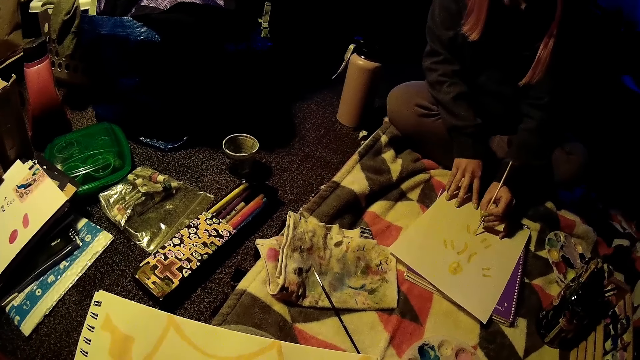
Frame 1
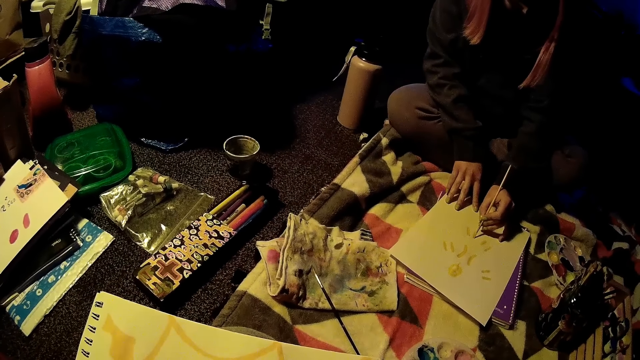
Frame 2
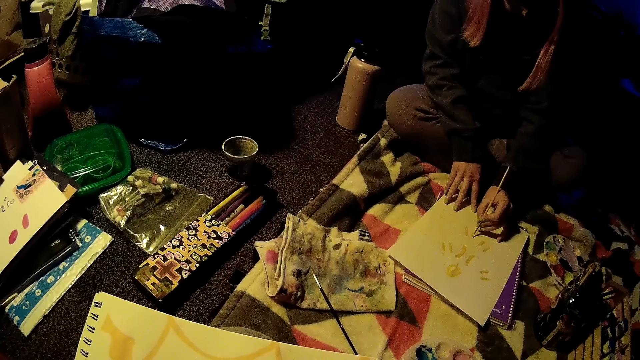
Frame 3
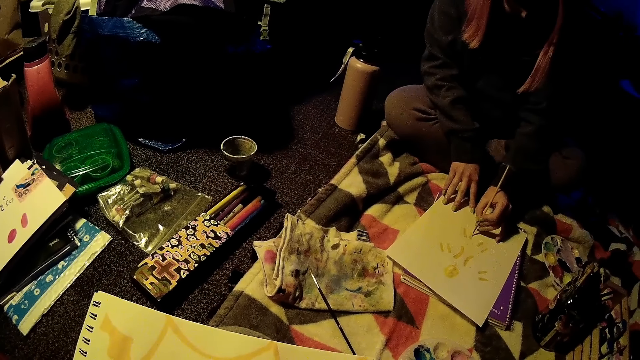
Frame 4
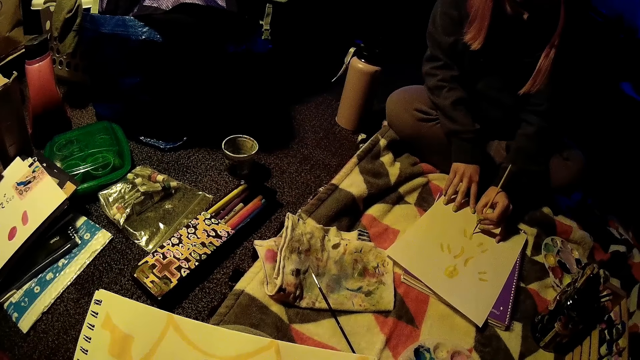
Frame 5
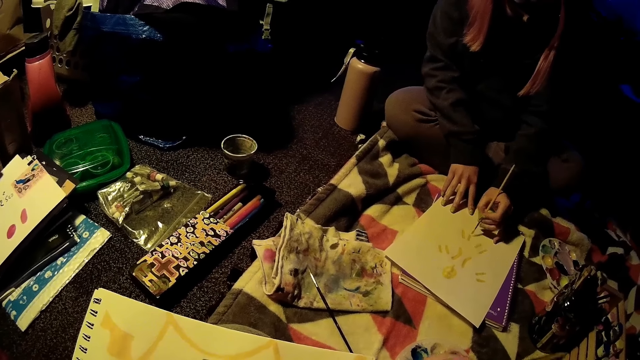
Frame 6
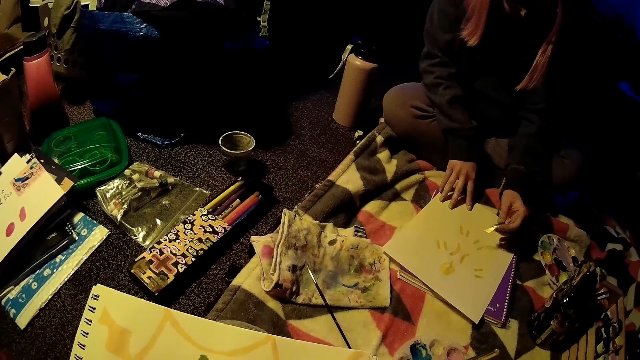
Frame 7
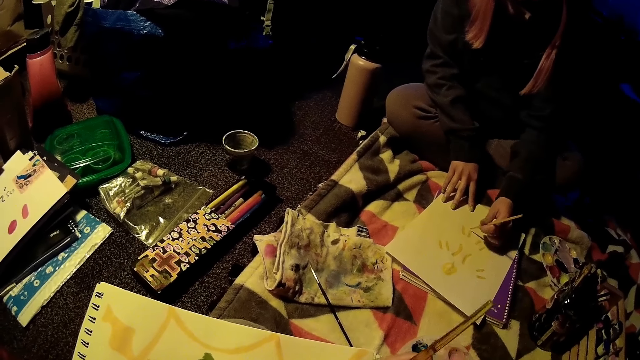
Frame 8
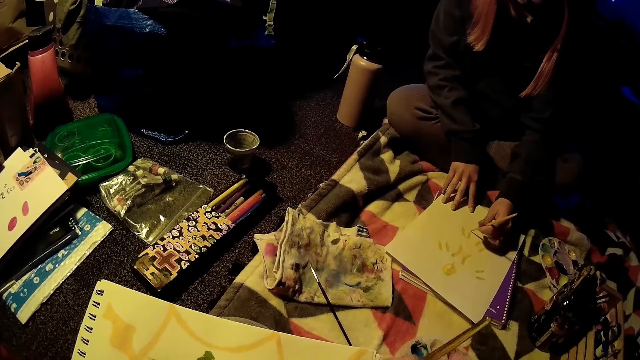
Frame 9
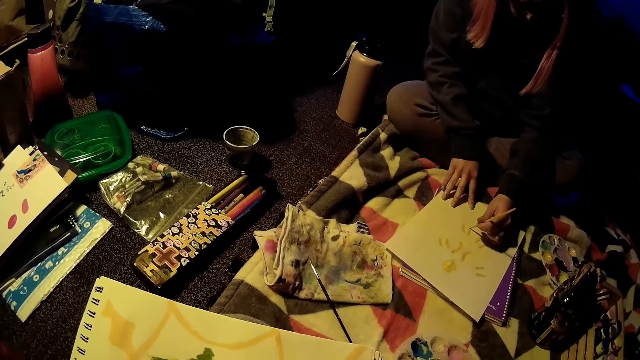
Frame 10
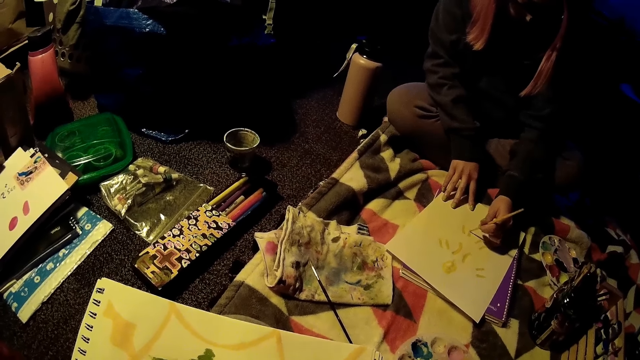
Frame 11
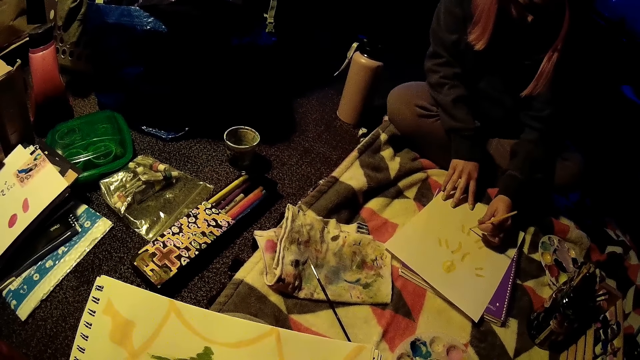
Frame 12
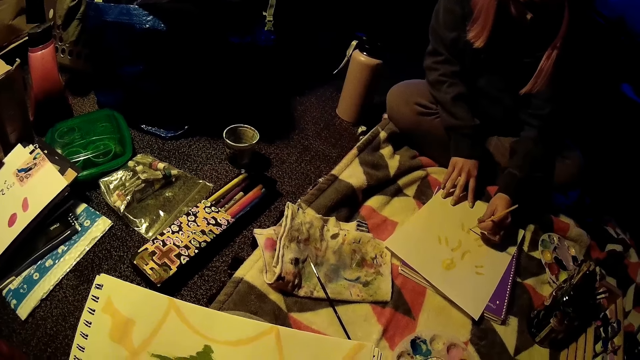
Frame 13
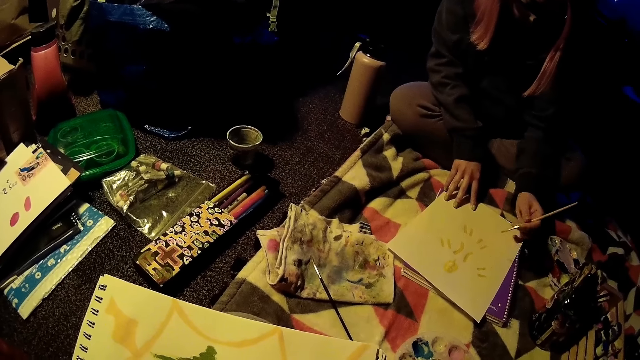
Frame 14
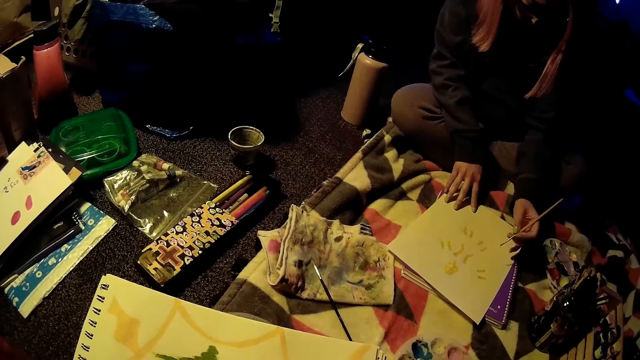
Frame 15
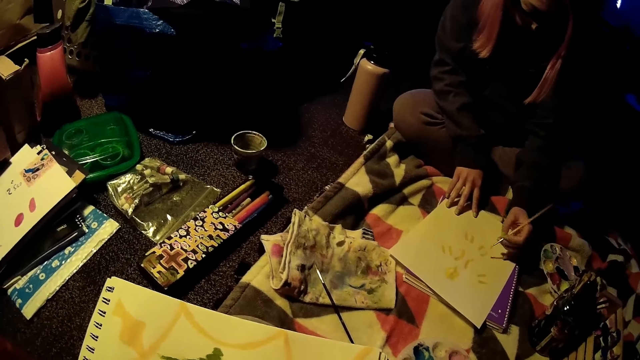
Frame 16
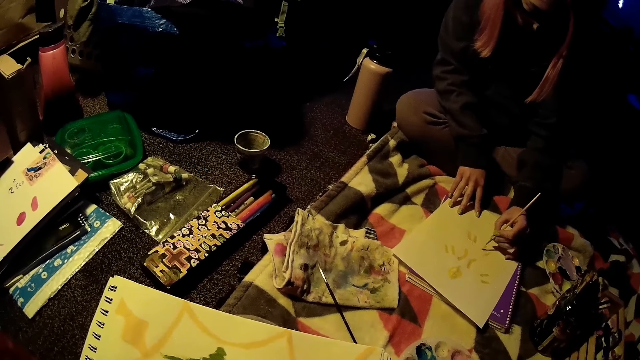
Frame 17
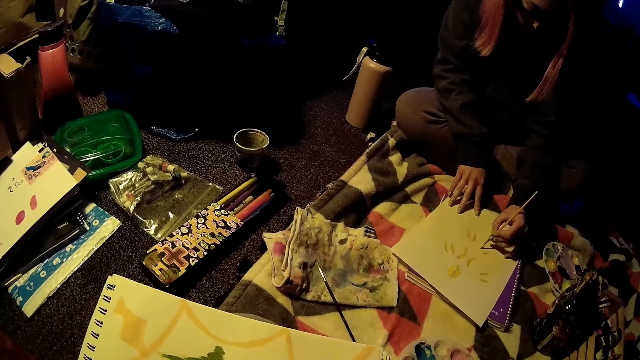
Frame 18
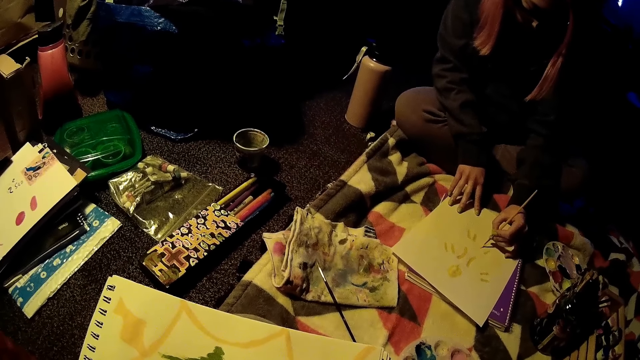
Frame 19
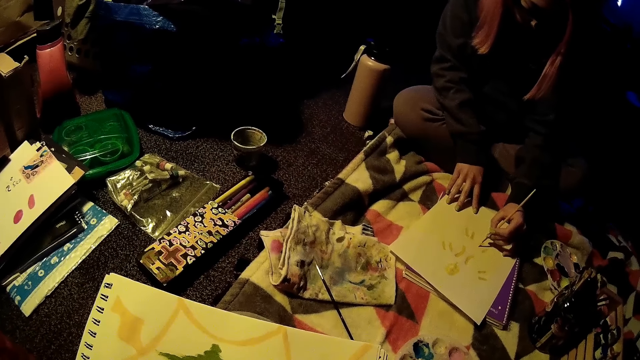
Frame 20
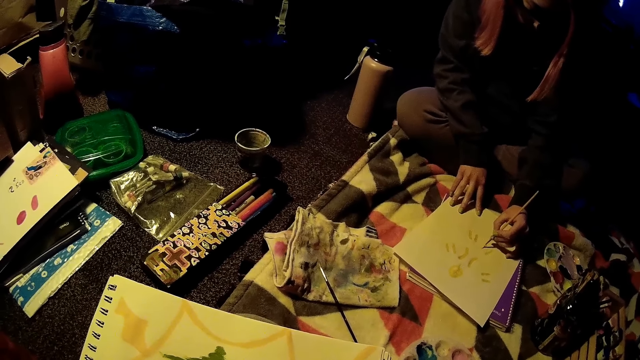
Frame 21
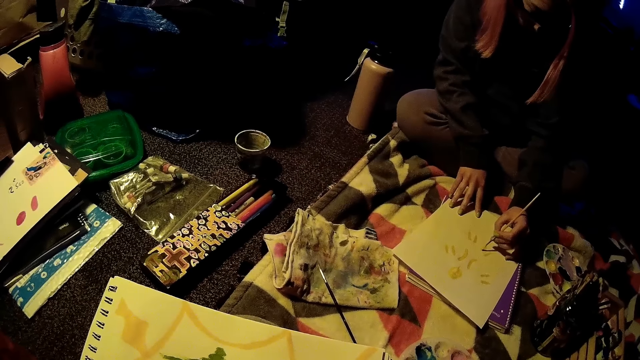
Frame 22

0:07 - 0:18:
A lady draws on the paper. The camera wearer draws on the paper.

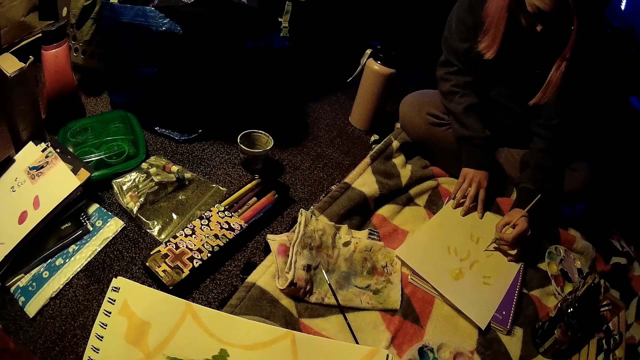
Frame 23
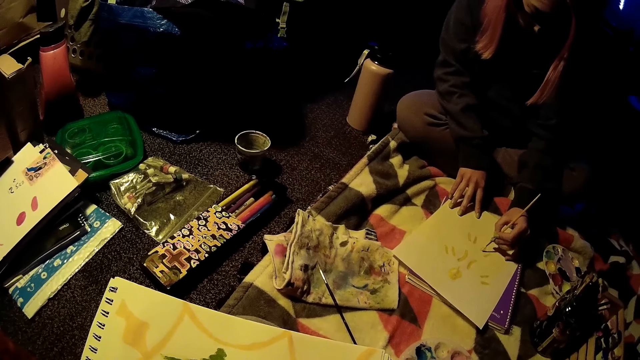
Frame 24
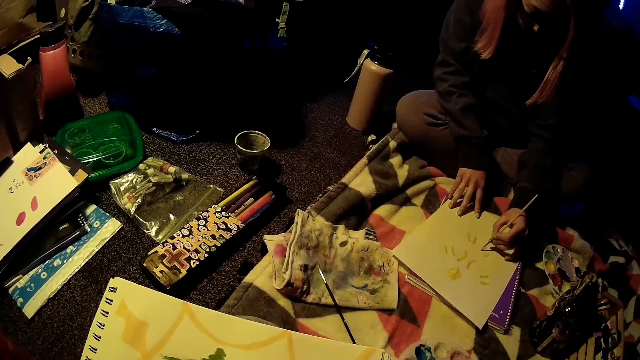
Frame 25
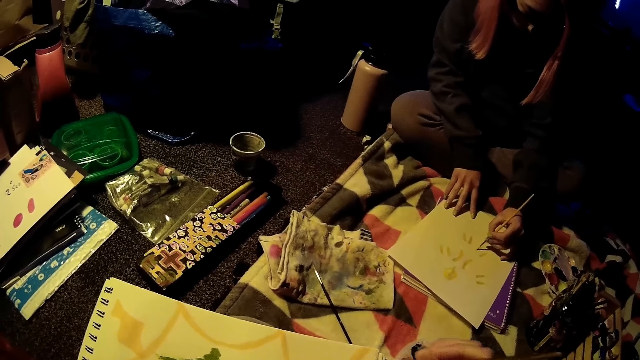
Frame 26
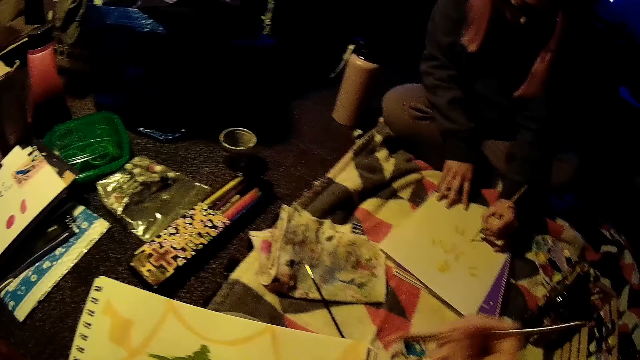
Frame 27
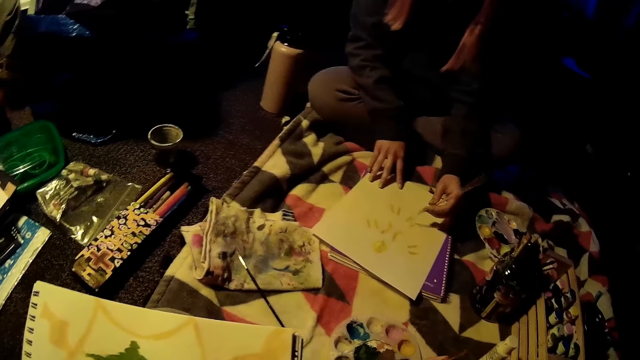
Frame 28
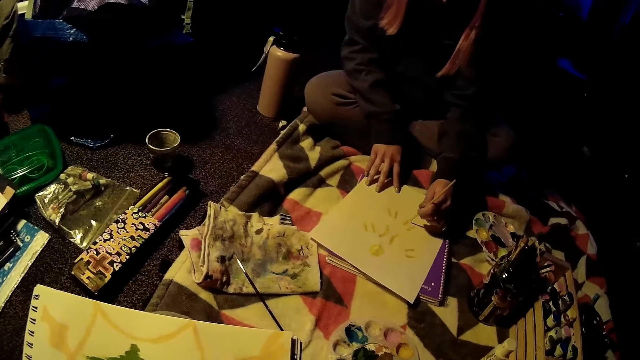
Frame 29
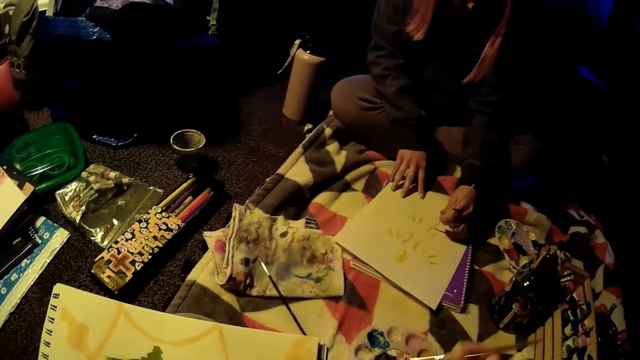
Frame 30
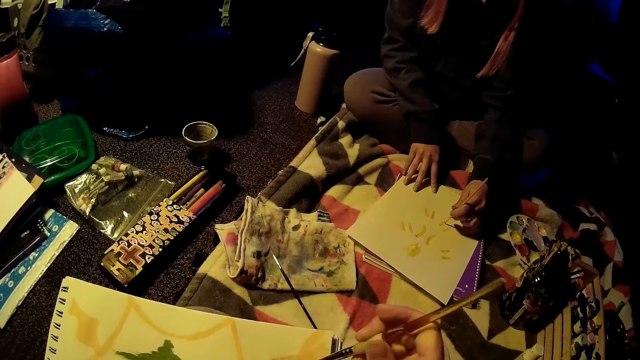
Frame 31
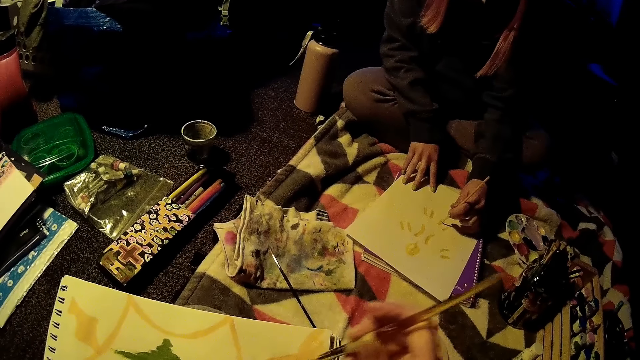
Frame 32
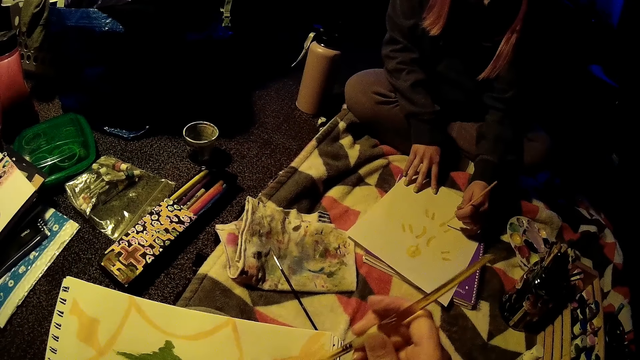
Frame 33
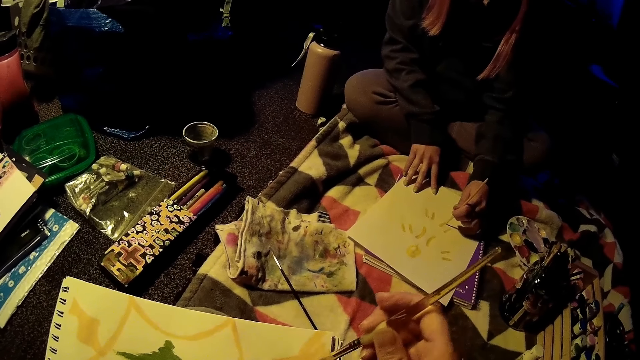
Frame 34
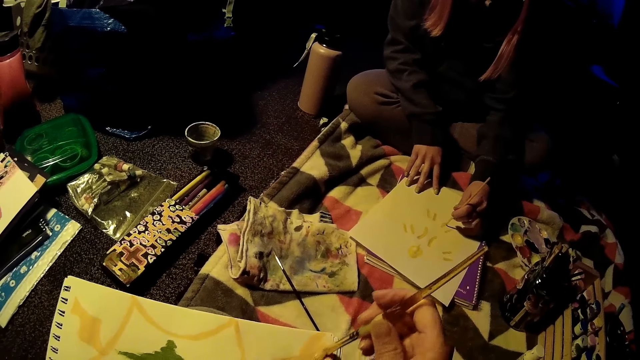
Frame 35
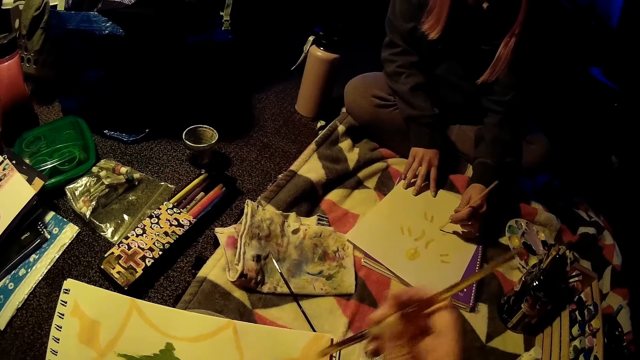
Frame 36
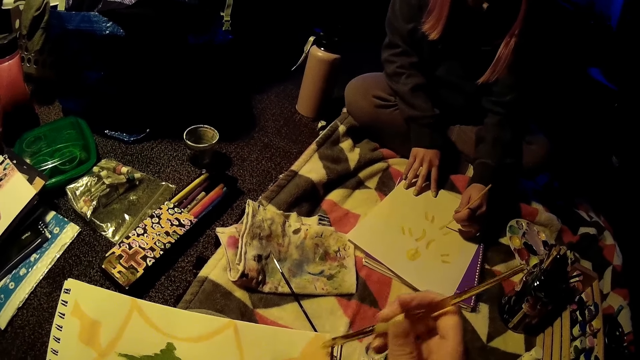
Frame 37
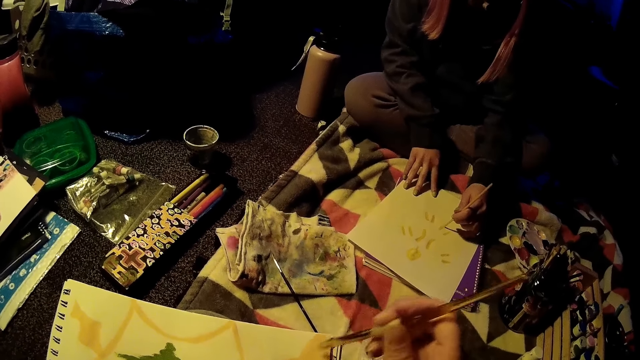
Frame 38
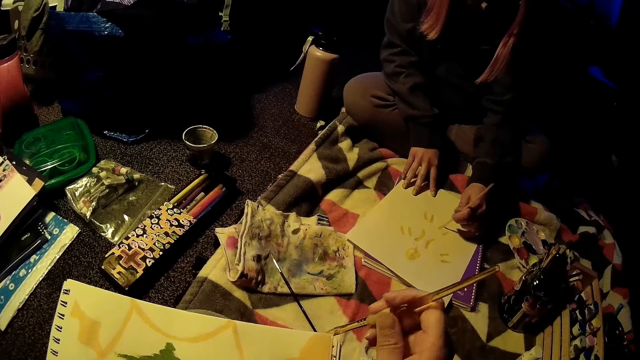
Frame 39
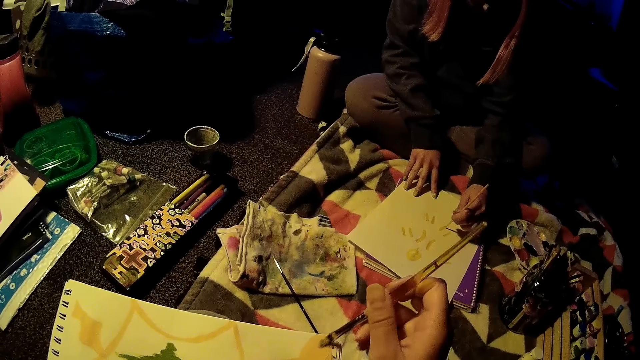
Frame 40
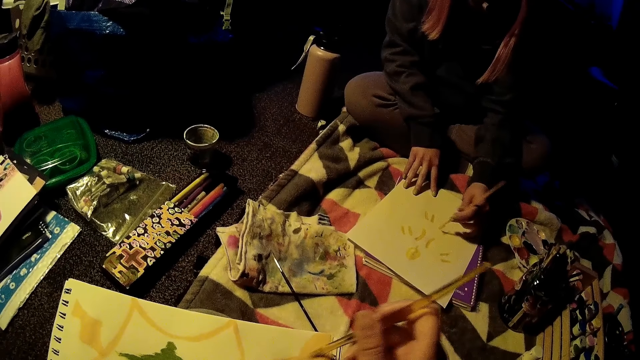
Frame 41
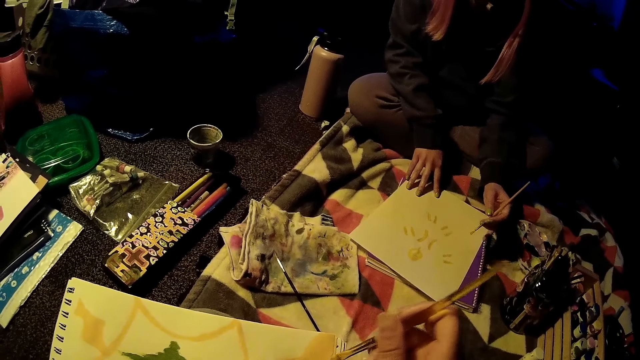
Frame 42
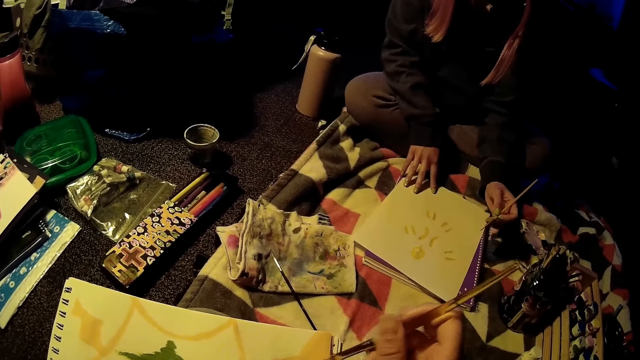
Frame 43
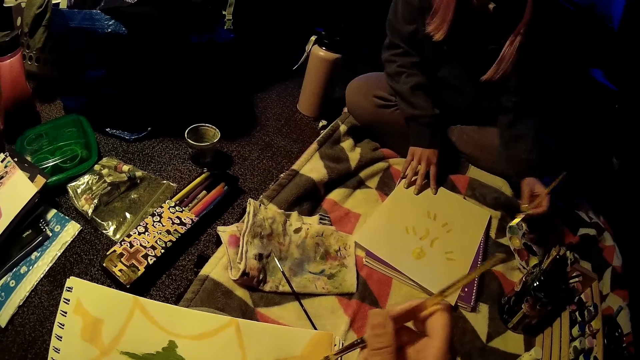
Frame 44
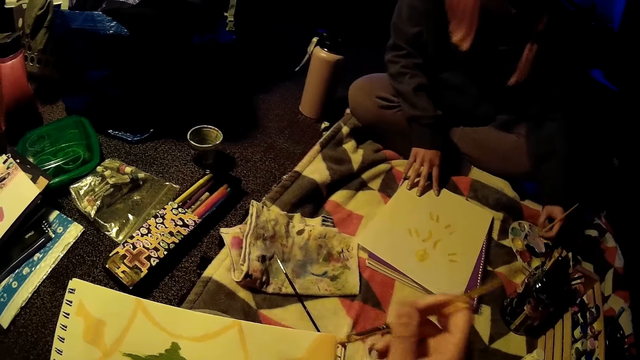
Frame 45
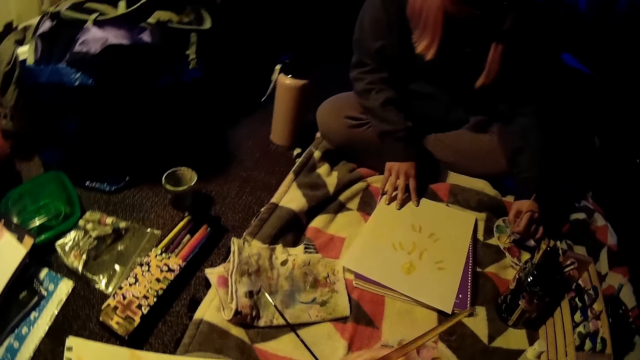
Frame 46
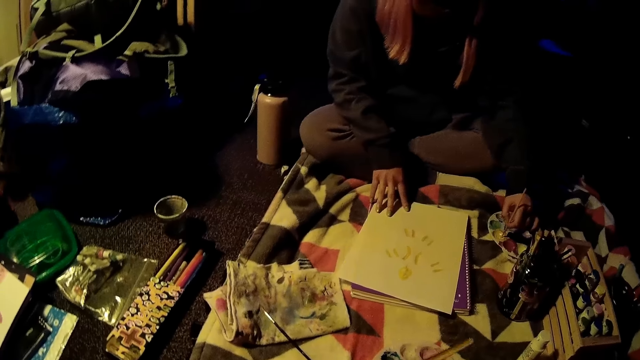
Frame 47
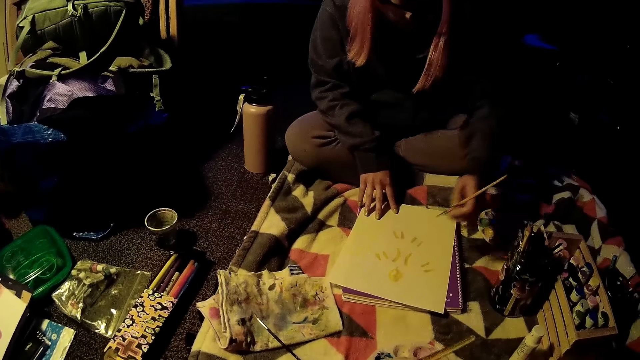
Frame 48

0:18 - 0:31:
The camera wearer dips the paintbrush in the paint. They draw on the paper. A woman inserts the brush into the paint with her left hand.
